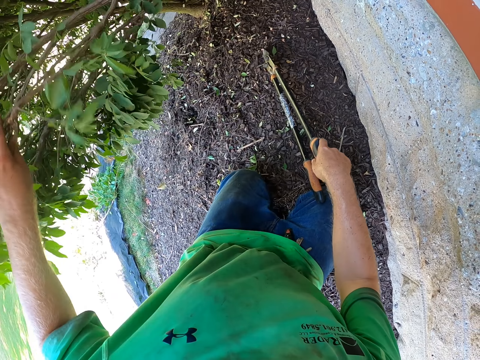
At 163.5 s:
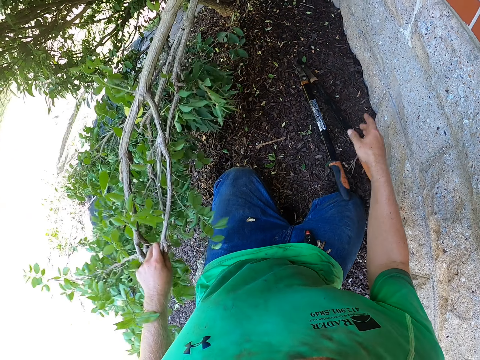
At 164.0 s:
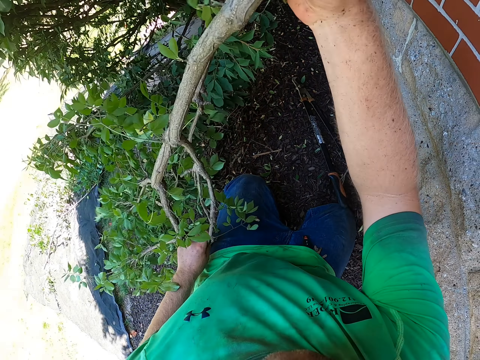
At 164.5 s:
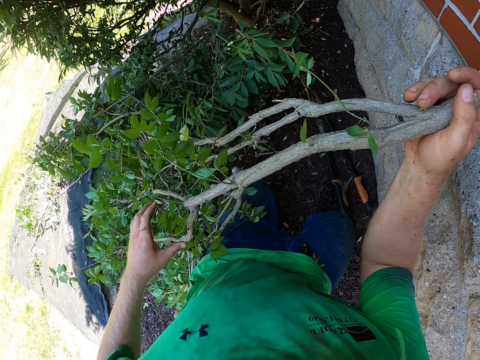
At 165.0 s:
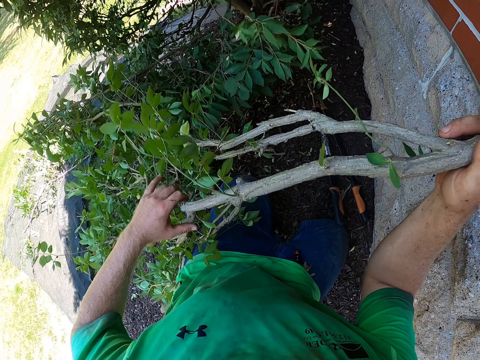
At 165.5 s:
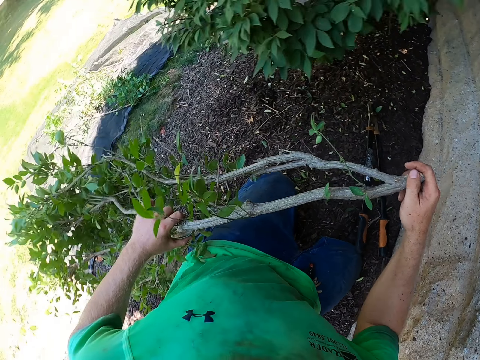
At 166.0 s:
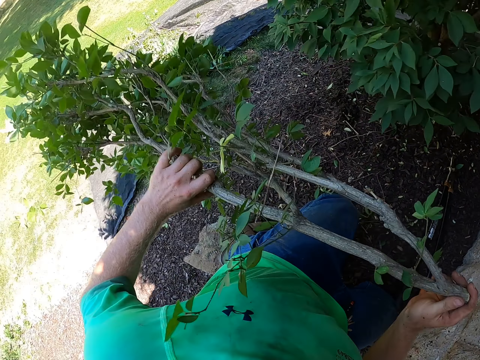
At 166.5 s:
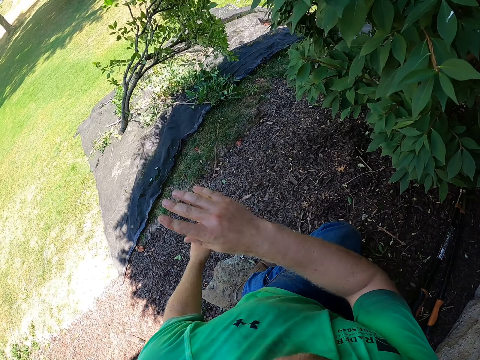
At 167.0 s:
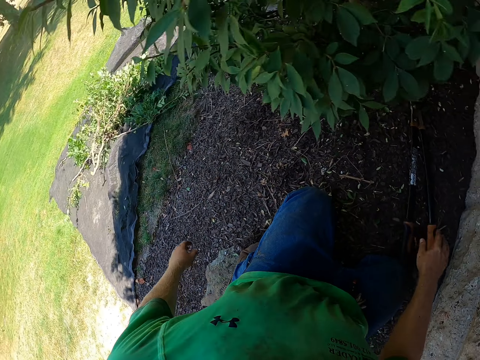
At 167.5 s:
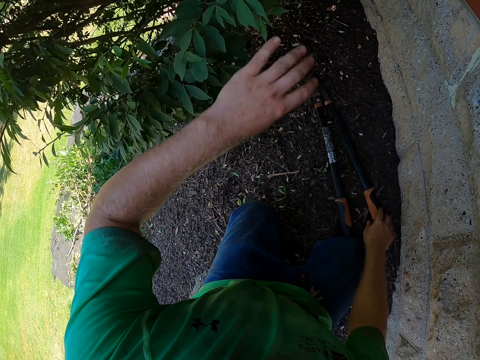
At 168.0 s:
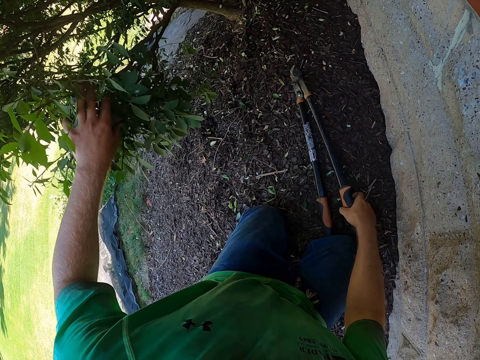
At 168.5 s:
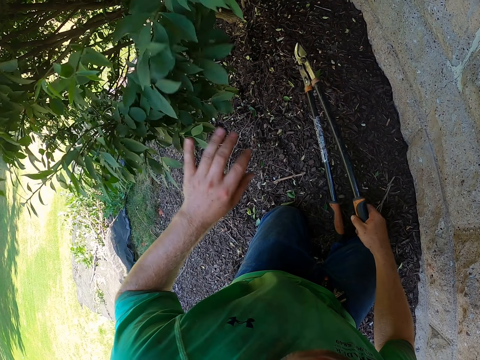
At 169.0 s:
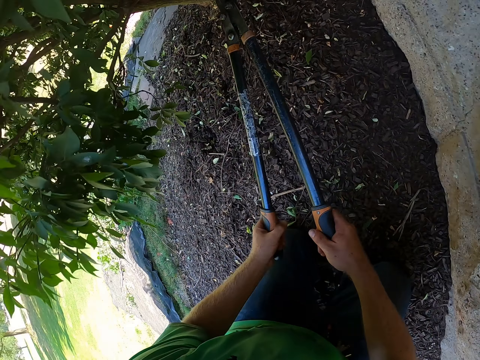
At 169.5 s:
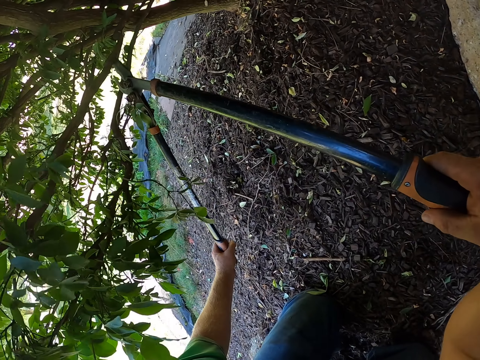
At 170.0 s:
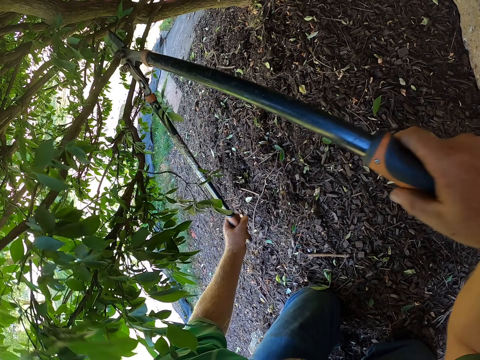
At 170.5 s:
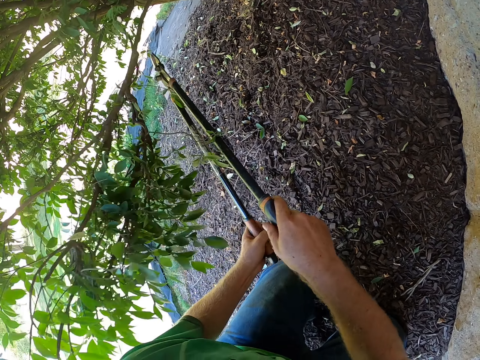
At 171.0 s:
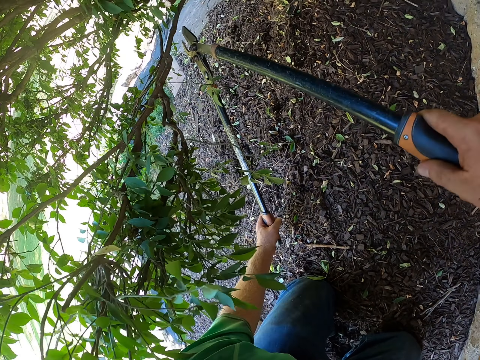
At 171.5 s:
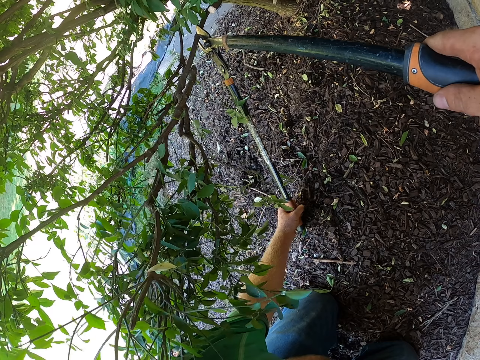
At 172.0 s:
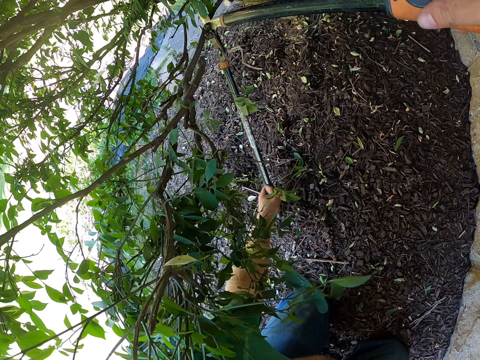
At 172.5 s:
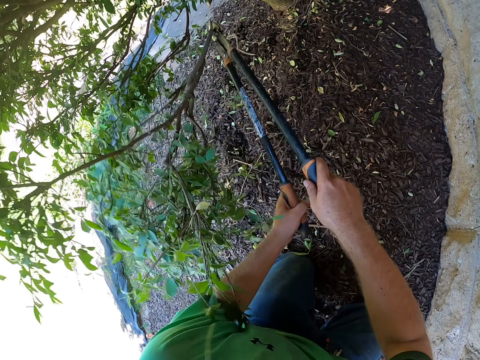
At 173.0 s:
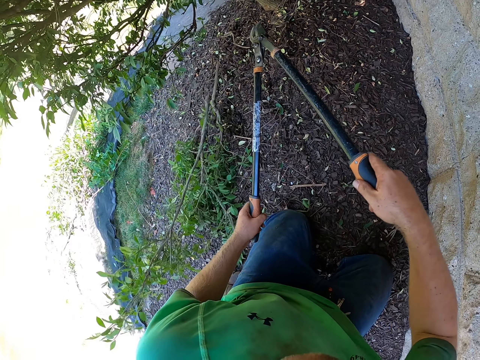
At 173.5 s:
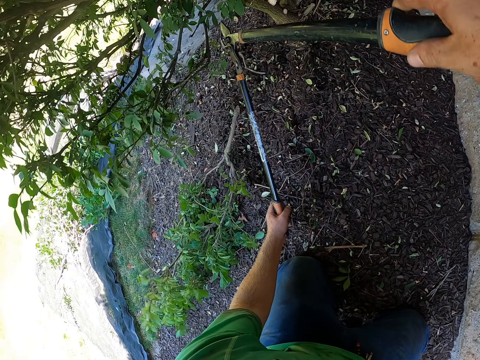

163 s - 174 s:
The camera wearer removes the tree plant with both hands. He puts the hedge shears or garden shear on the ground. He throws the tree plant on the net with both hands. He adjusts the leaf on the tree plant with his left hand. He pushes the tree leaves. He picks up the garden shear from the floor with his right hand. He cuts a branch of the tree plant with the garden shear with both hands. He cuts a branch of the tree plant again.

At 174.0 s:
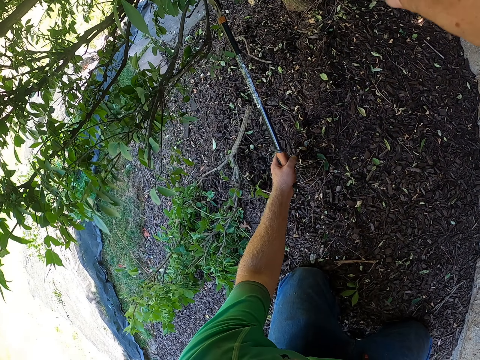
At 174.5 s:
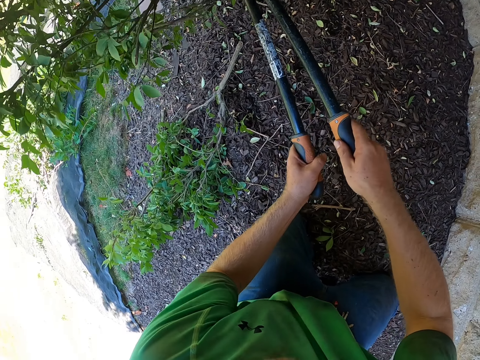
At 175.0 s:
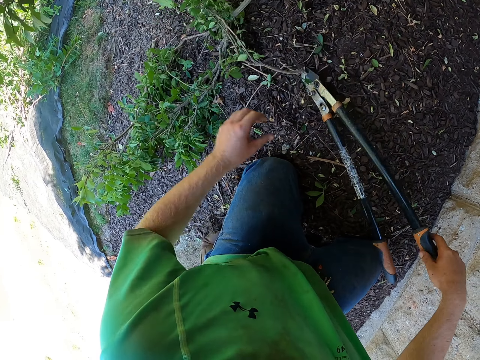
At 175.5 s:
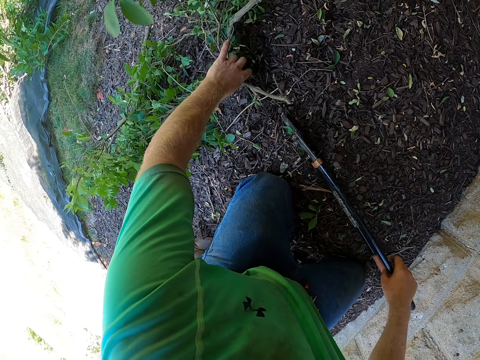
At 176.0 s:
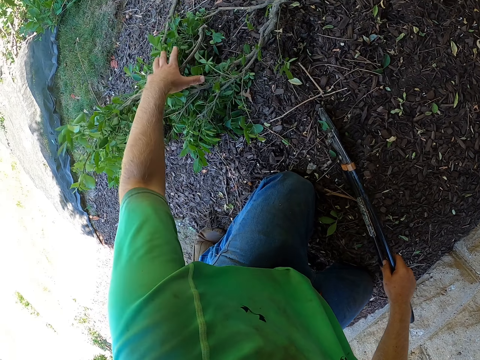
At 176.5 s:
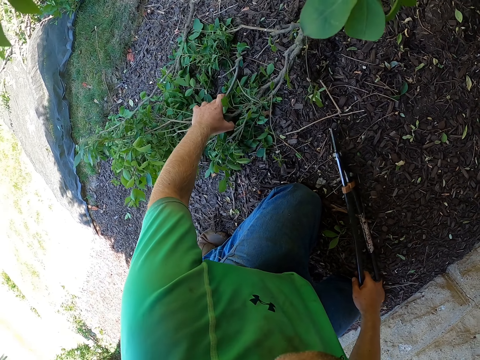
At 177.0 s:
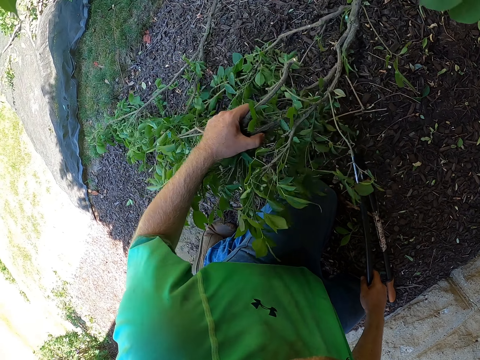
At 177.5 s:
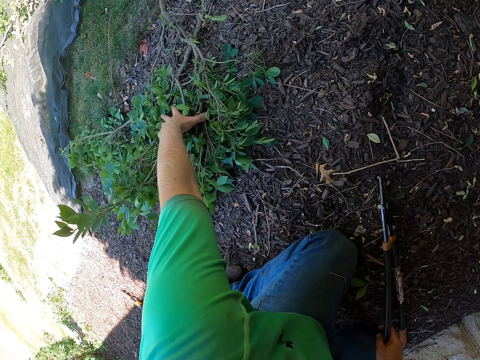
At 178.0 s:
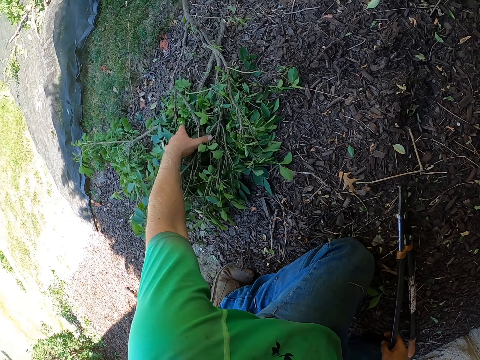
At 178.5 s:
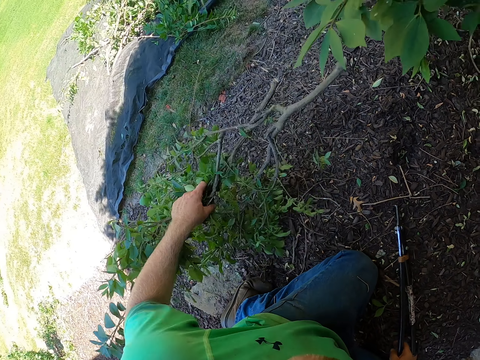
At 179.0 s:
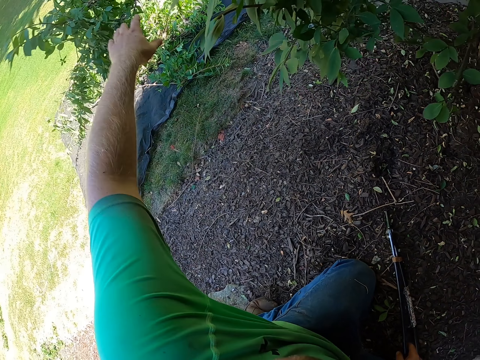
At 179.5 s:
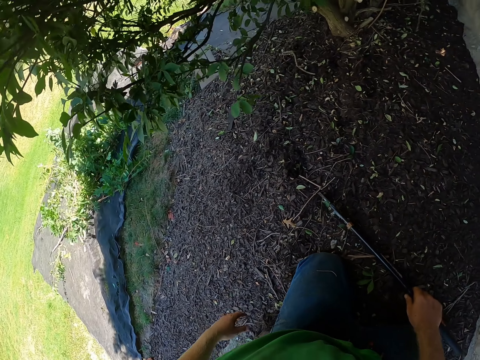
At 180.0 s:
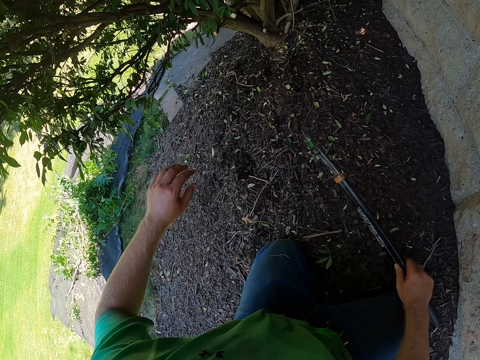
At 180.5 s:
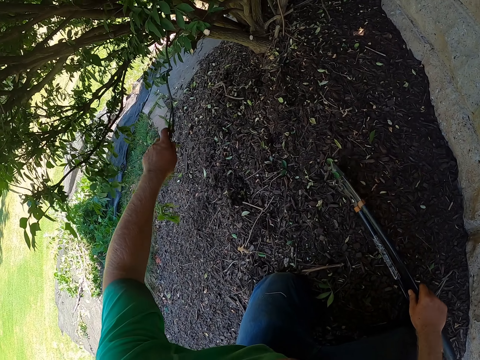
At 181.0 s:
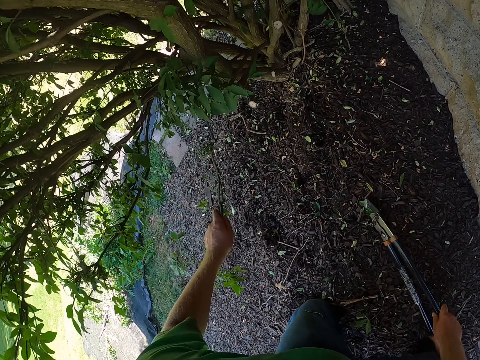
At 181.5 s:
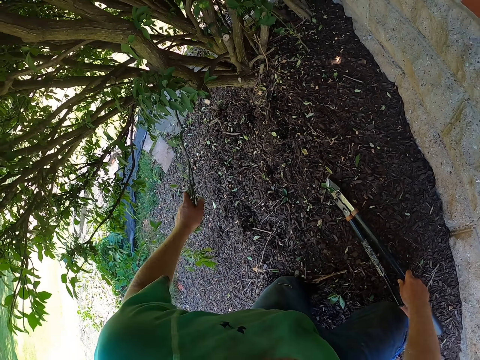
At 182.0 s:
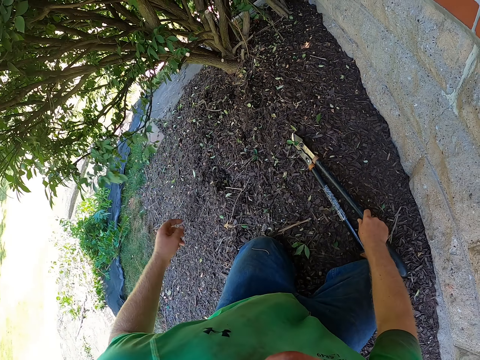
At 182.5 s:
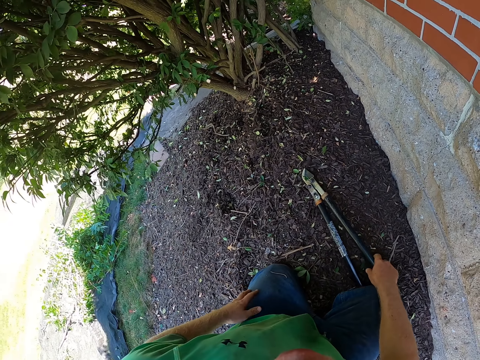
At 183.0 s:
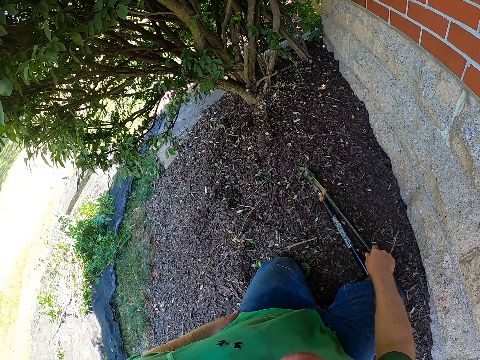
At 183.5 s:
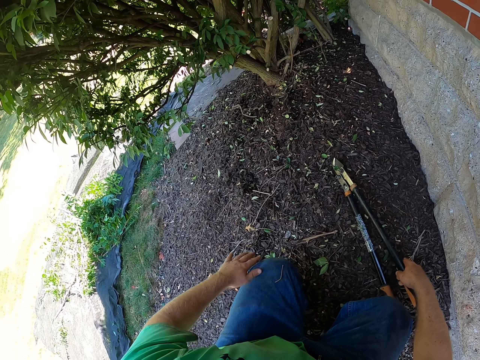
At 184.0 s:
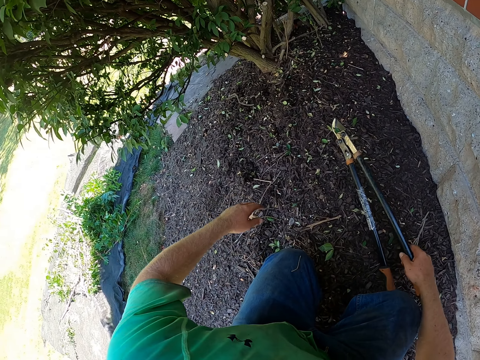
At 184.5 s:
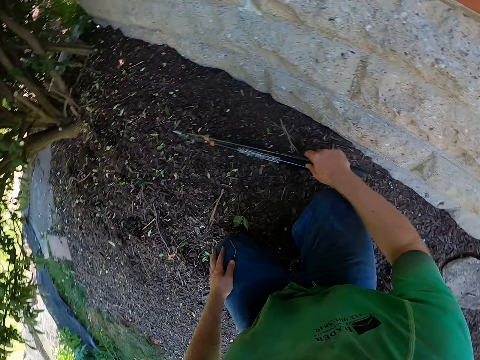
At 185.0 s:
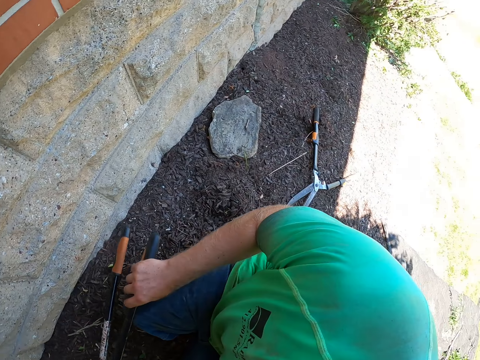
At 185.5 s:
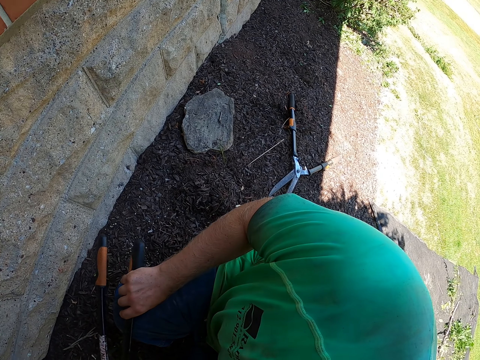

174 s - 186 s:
The camera wearer cuts a branch of the tree plant with the garden shear with both hands. He takes the branches of the tree plant on the floor with his left hand. He throws the branches of the tree leaf on the net on the floor. He drags a branch of the tree plant with his left hand. He holds the tree branch. He stares at the tree.

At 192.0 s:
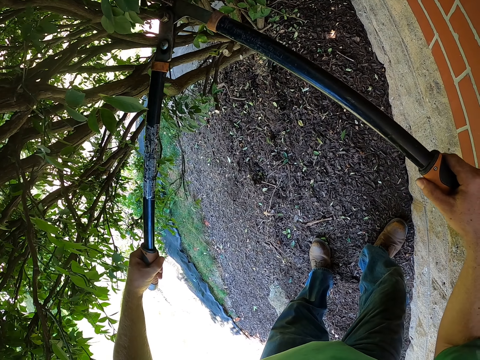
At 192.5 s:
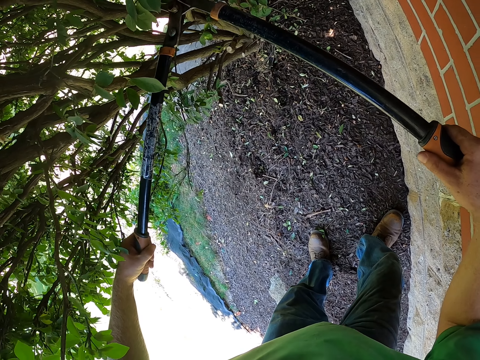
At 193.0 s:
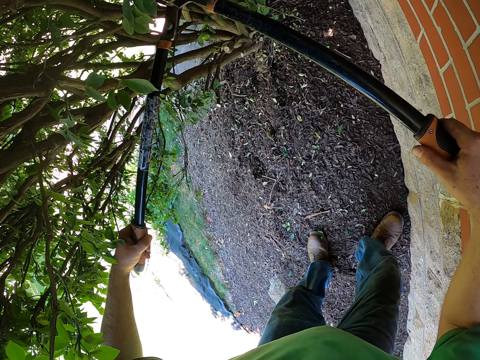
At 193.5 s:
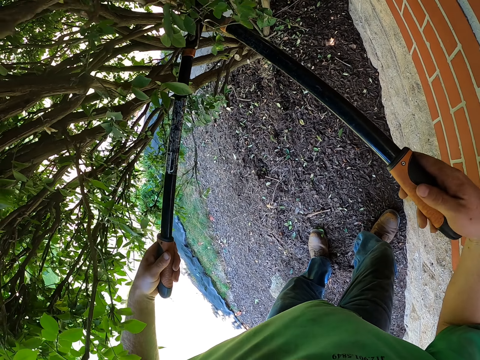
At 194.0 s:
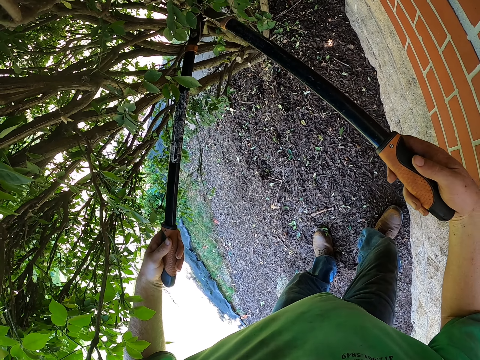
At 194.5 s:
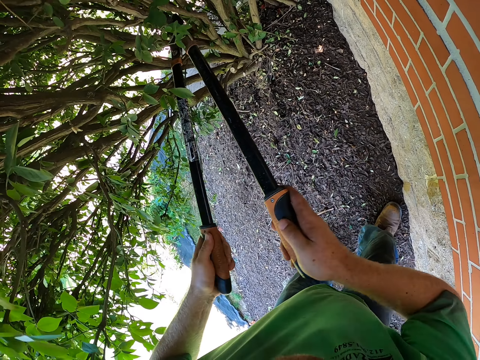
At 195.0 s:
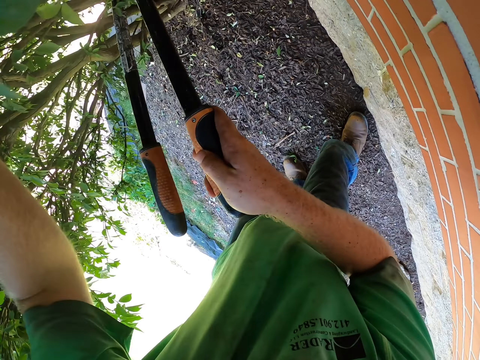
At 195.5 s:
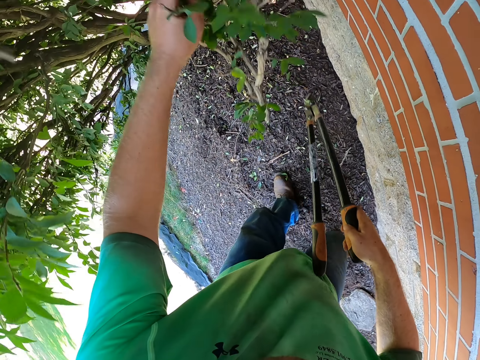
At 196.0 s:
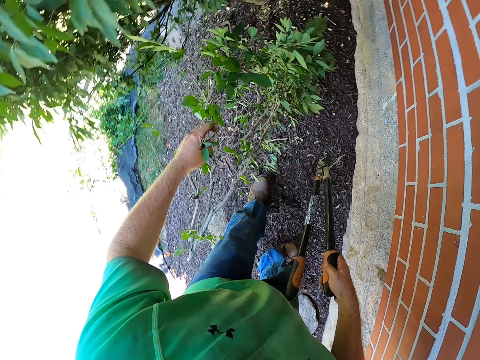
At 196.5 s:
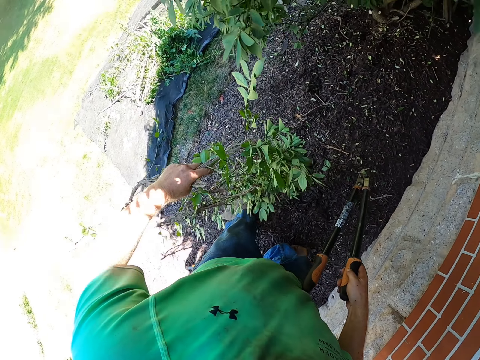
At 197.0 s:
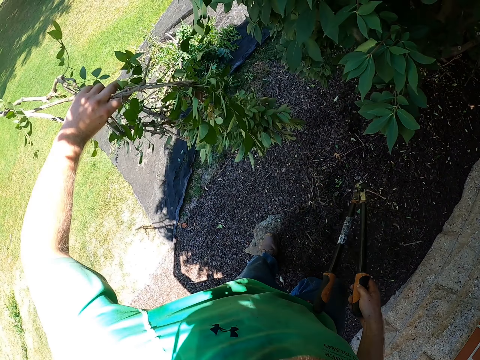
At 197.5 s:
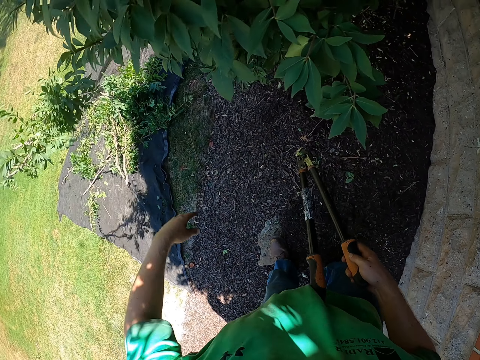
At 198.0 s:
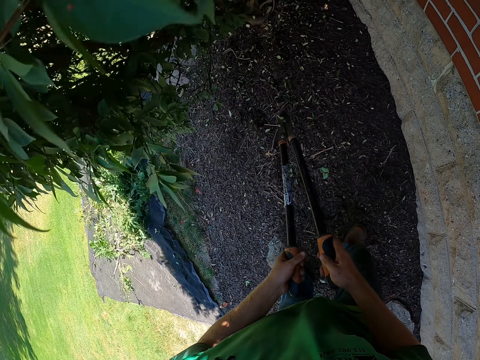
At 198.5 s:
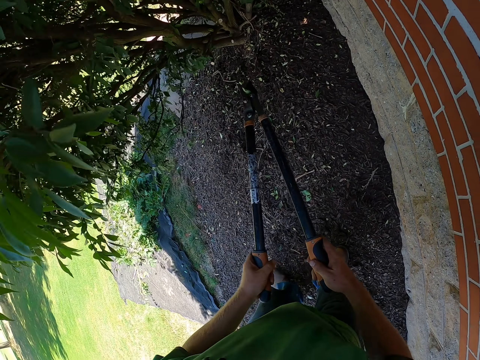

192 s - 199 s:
The camera wearer cuts a branch of the tree plant with the garden shear with both hands. He removes the branch of the tree plant with his left hand from the tree plant. He throws the branch of the tree plant on the net on the floor.
